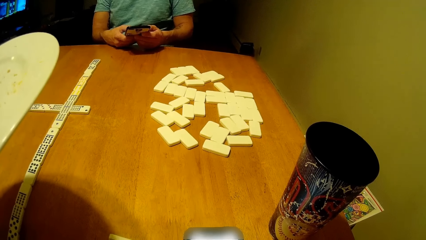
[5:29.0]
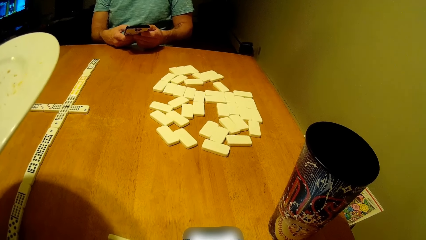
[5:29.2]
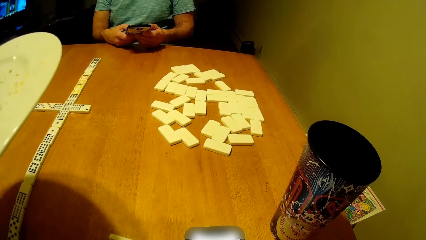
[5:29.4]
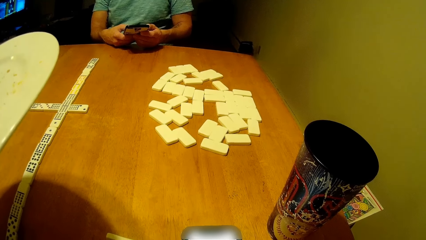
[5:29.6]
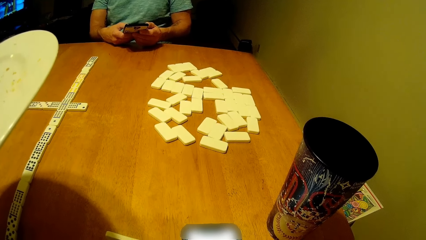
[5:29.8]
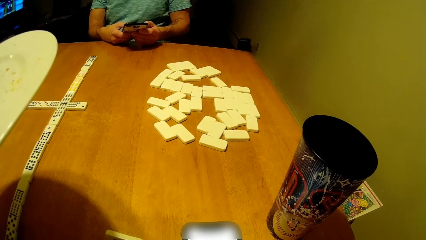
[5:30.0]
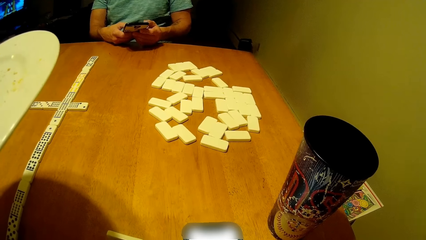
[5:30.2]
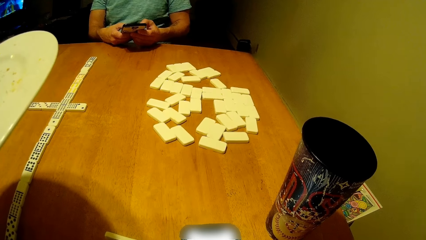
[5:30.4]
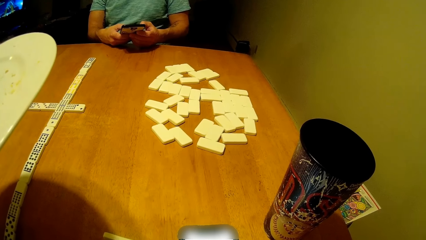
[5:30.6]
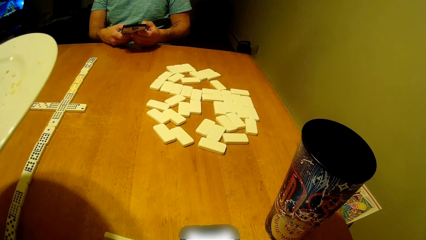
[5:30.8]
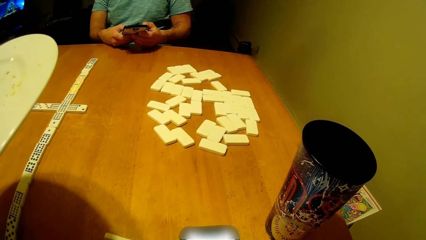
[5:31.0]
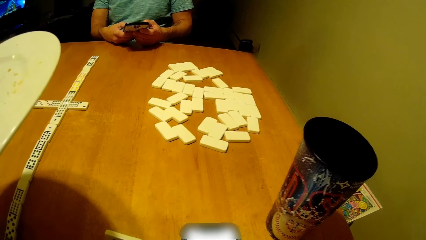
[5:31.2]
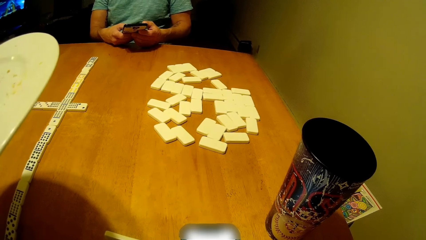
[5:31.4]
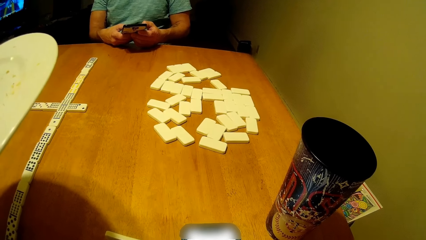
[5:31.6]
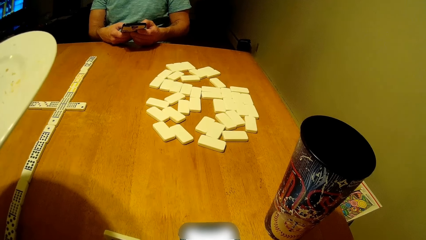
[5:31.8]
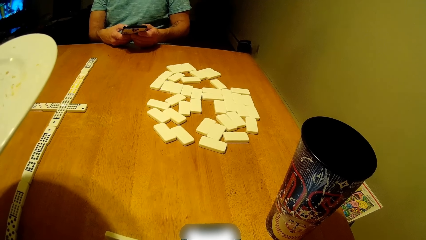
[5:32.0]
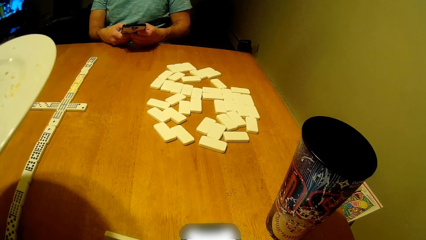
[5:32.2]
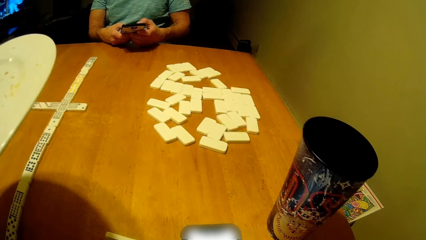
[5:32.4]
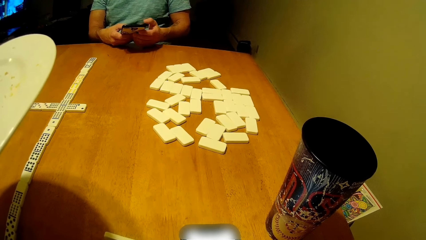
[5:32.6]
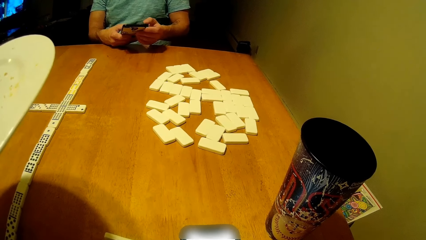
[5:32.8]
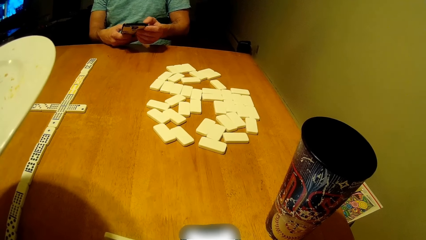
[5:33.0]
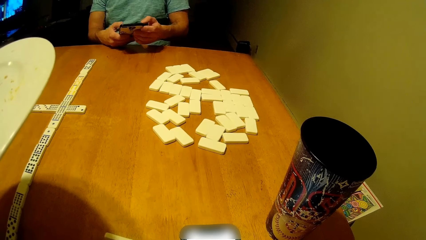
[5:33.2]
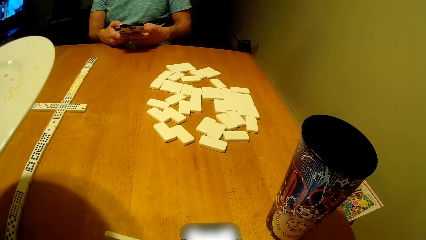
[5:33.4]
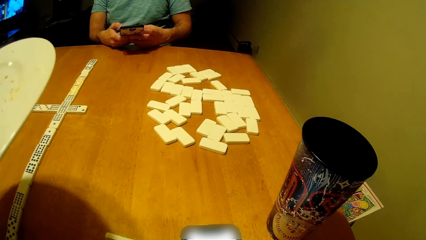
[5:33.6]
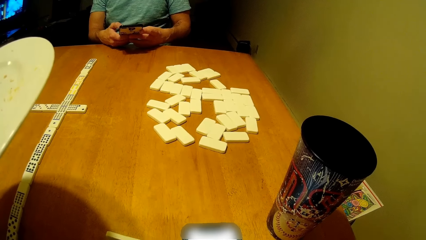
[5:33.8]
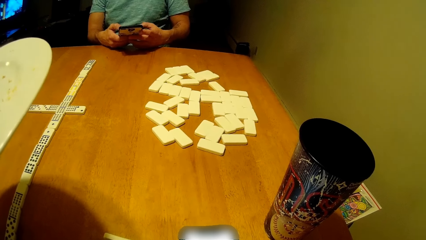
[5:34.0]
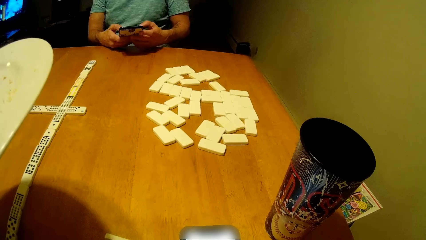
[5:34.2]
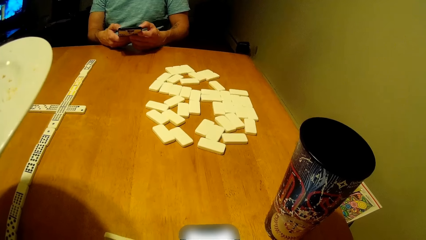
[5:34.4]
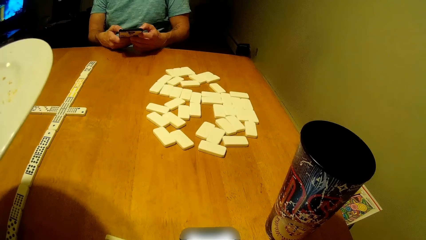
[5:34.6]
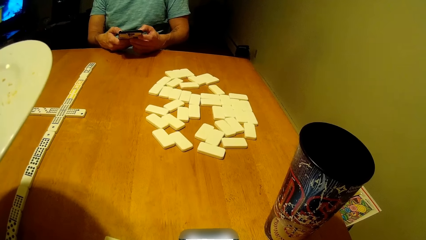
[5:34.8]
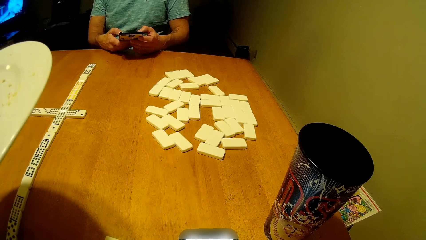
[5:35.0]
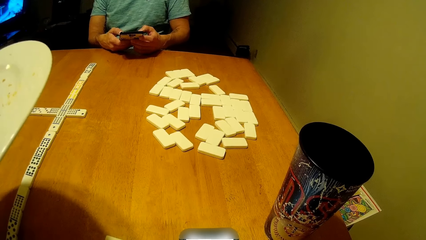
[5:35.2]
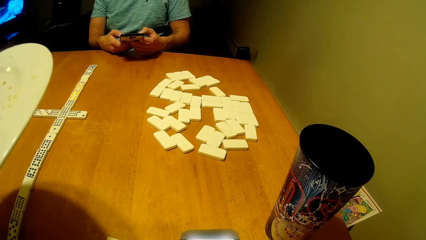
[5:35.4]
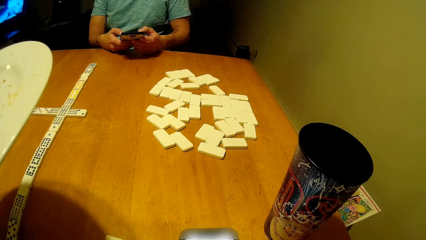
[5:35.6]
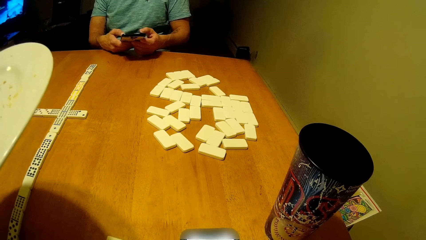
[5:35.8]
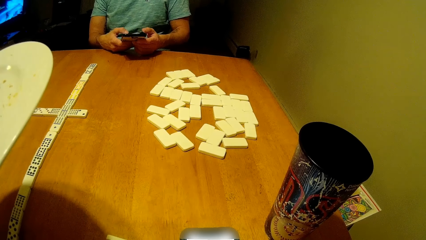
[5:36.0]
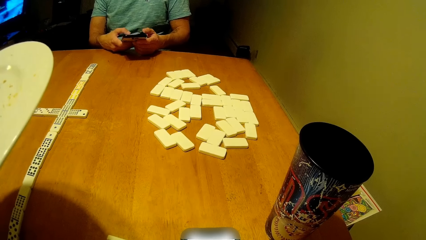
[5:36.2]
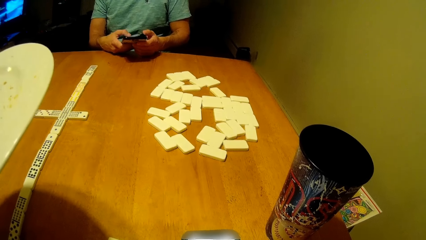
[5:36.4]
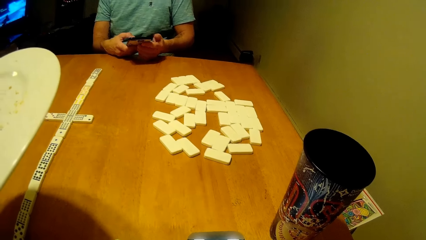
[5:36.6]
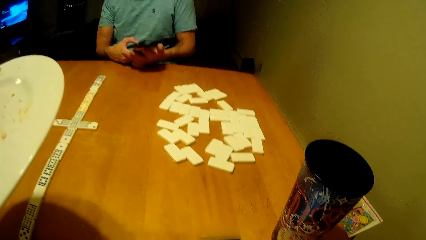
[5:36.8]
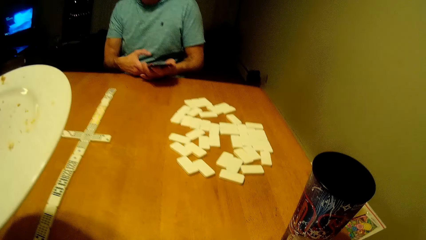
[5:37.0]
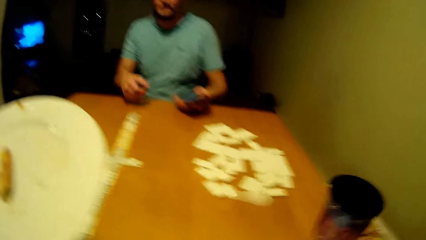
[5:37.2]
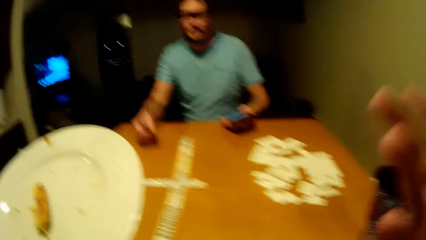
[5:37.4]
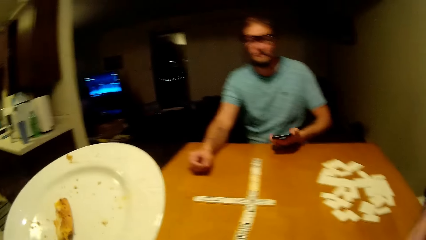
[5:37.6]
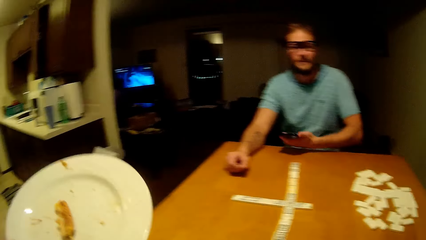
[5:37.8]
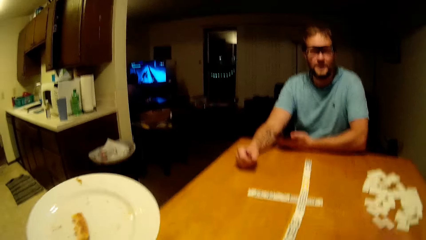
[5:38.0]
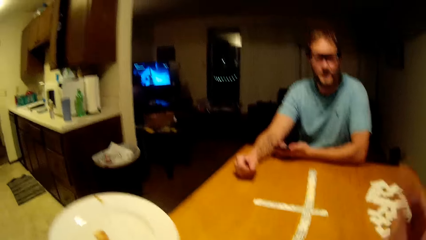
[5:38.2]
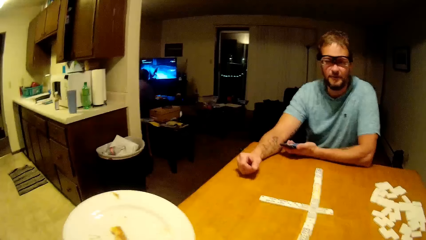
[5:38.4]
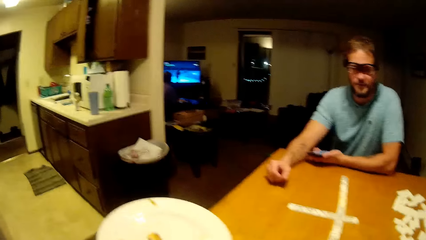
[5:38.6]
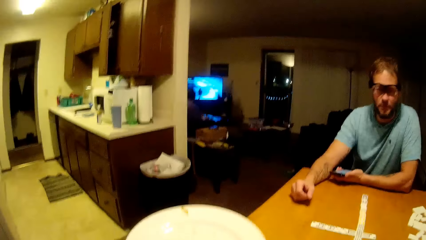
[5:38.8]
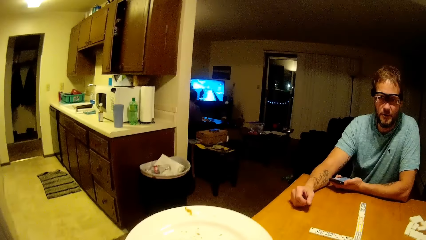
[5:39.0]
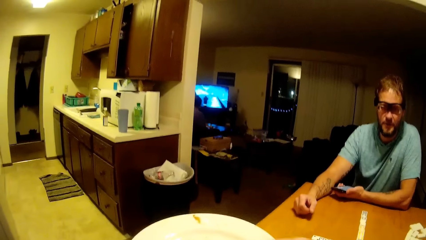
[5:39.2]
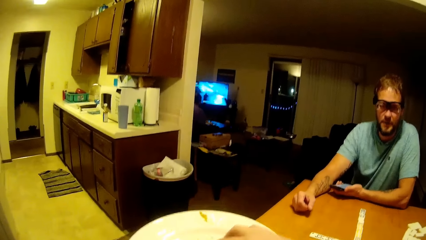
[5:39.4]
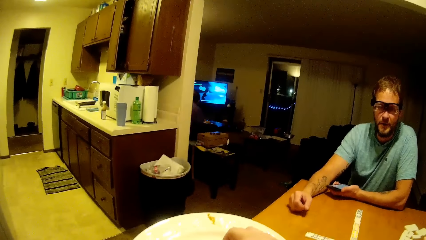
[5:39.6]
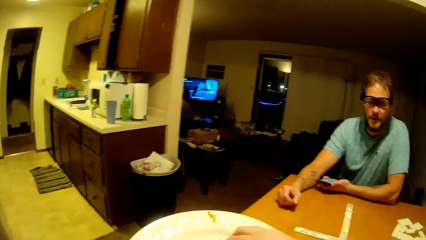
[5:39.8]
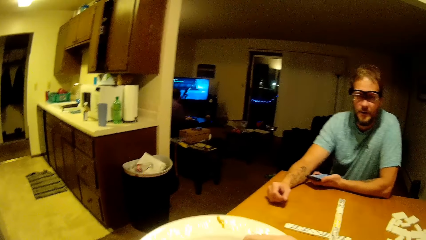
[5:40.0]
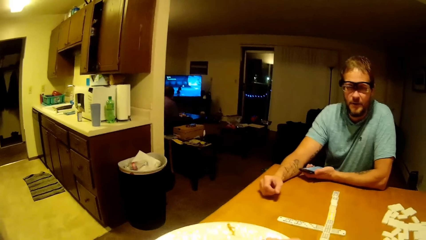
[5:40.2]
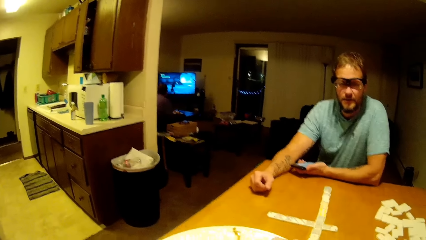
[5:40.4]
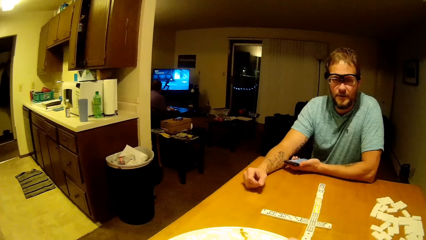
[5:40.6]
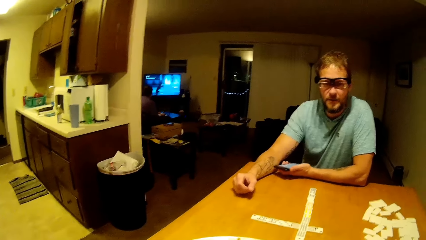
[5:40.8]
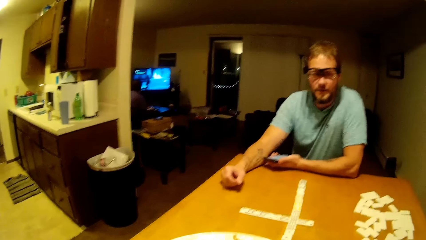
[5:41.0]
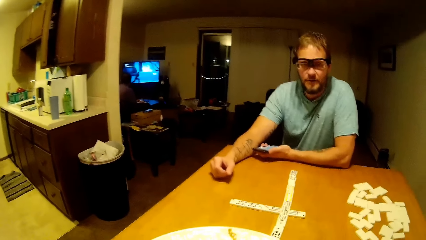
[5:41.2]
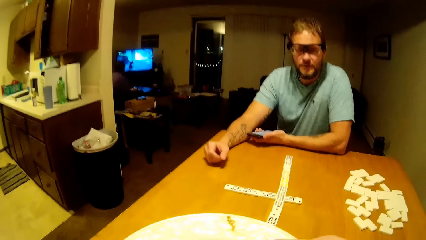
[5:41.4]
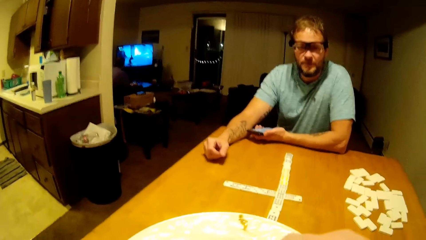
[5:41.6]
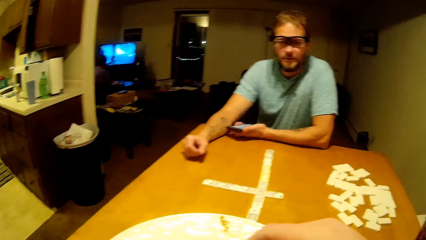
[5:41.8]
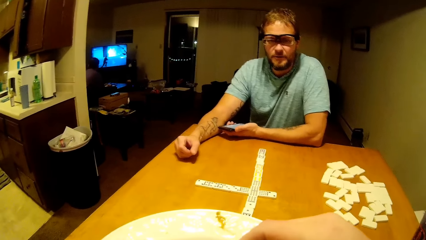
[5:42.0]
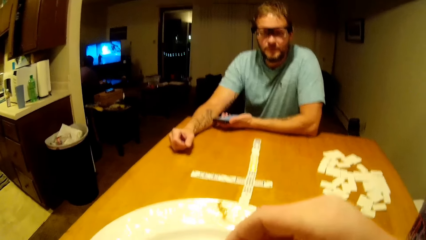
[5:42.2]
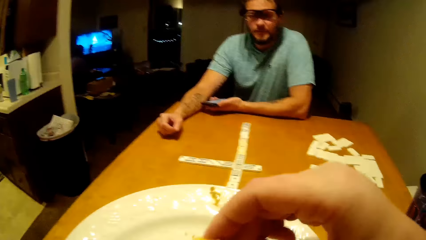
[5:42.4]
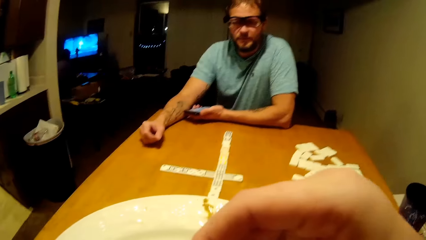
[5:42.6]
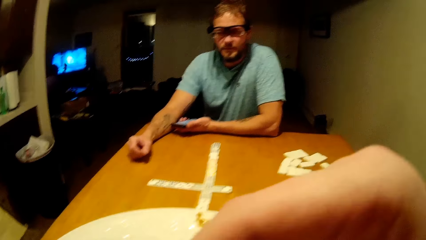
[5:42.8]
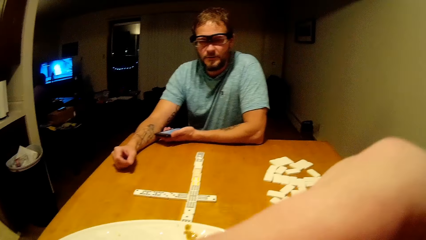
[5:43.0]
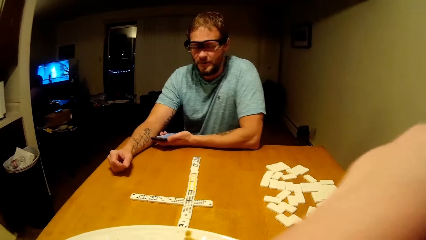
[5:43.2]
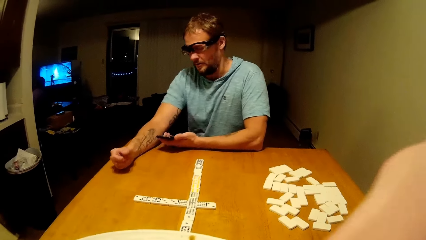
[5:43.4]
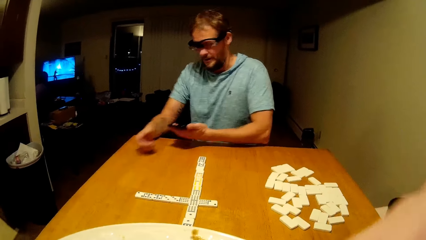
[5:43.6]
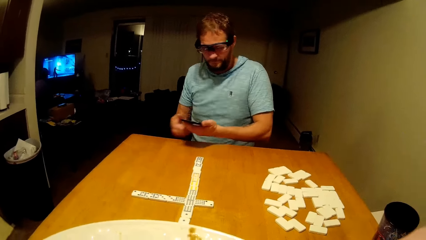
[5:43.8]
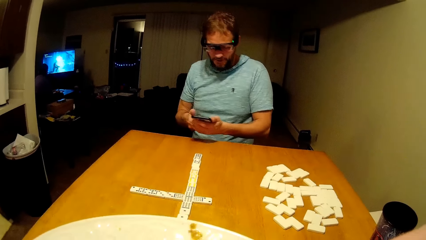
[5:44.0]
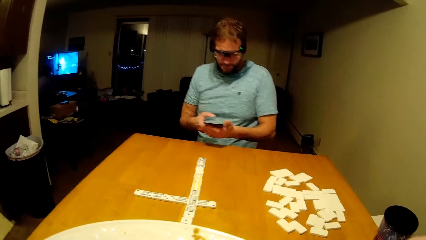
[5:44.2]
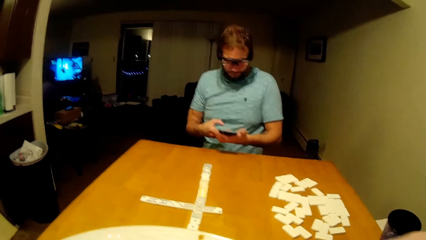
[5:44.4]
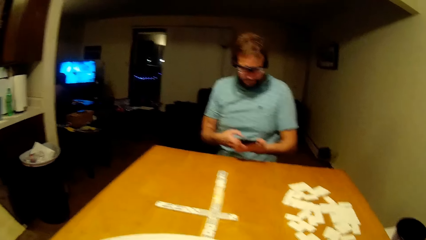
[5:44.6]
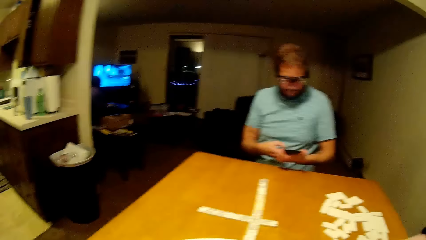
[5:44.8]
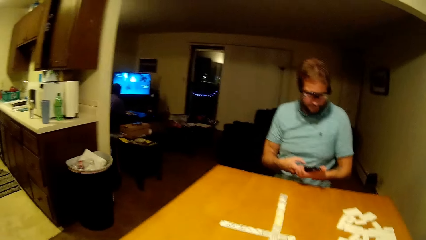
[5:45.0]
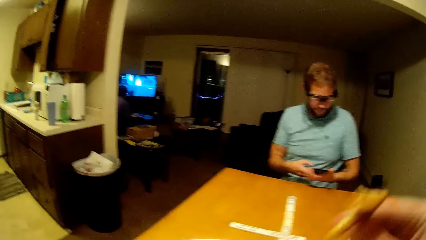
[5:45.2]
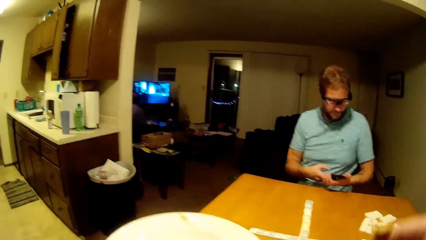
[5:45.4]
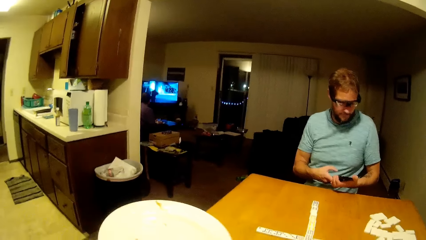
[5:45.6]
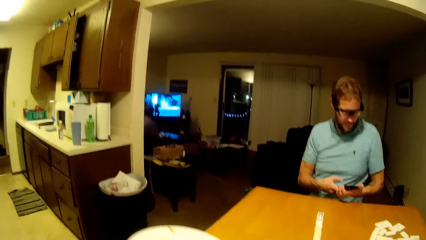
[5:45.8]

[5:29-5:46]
The camera wearer talks to a man. They eat something.
